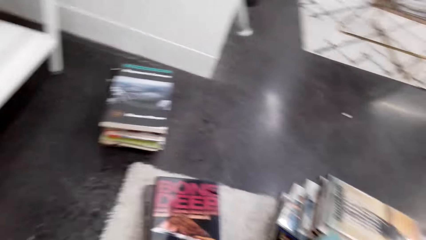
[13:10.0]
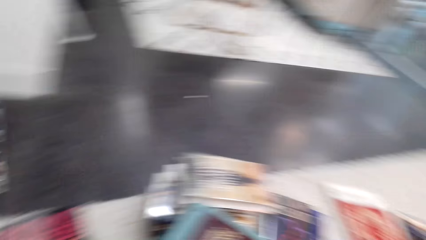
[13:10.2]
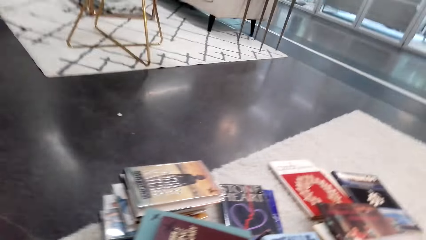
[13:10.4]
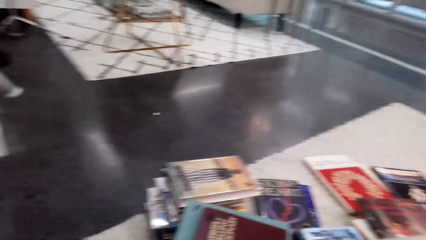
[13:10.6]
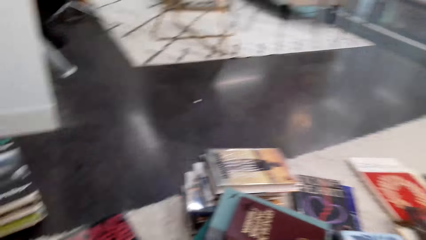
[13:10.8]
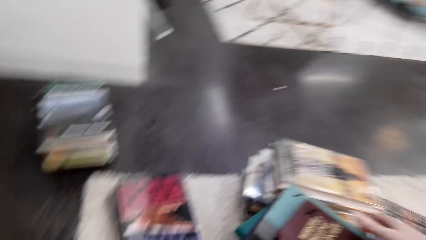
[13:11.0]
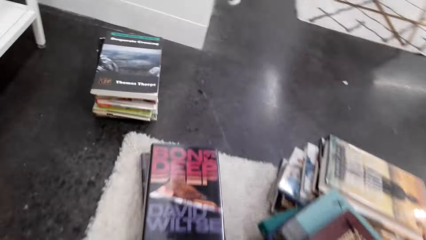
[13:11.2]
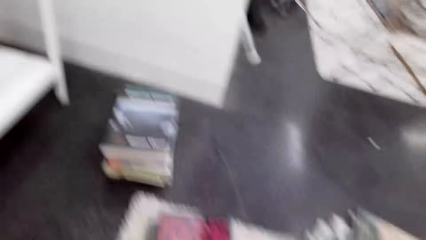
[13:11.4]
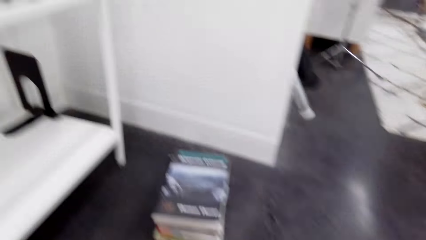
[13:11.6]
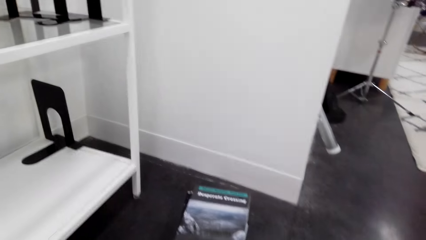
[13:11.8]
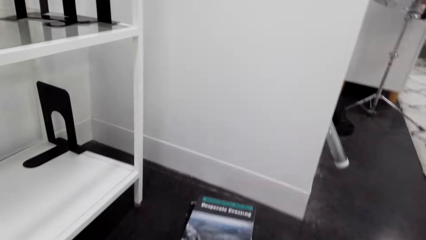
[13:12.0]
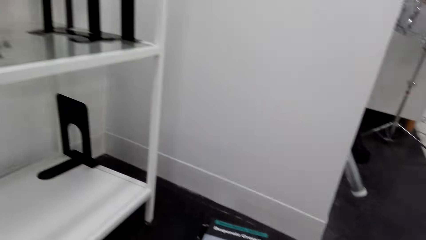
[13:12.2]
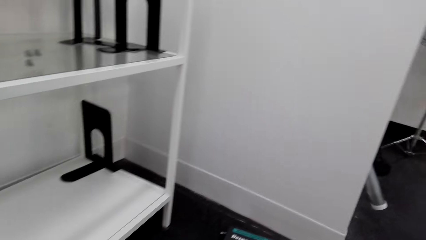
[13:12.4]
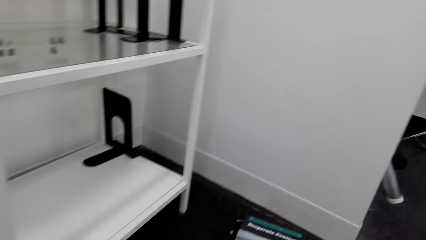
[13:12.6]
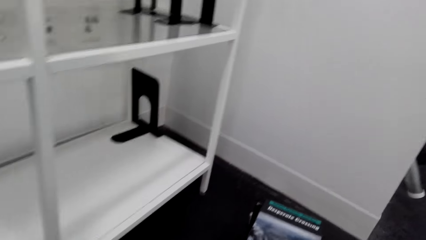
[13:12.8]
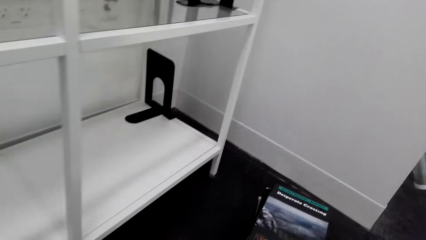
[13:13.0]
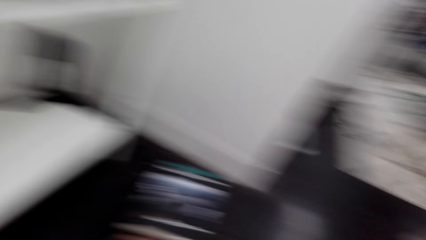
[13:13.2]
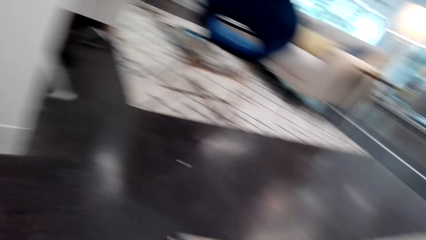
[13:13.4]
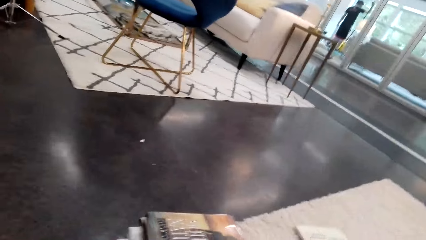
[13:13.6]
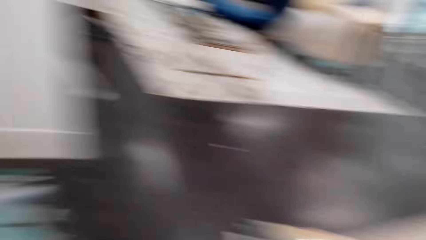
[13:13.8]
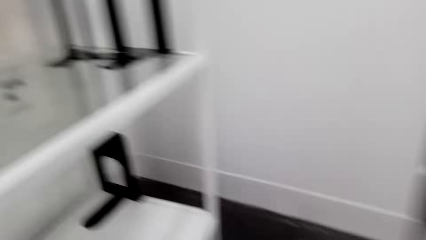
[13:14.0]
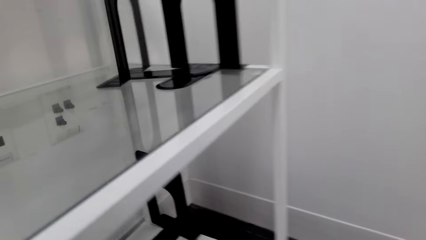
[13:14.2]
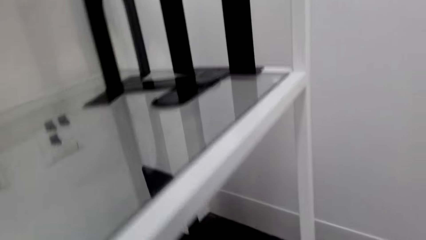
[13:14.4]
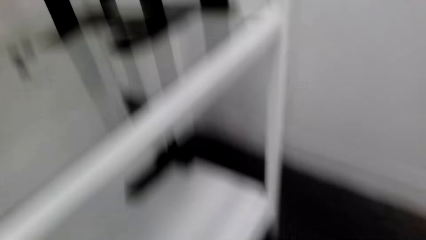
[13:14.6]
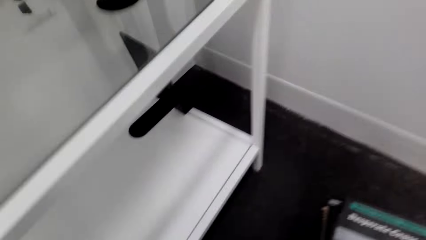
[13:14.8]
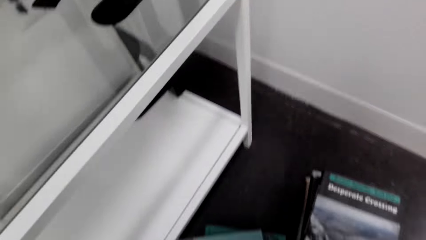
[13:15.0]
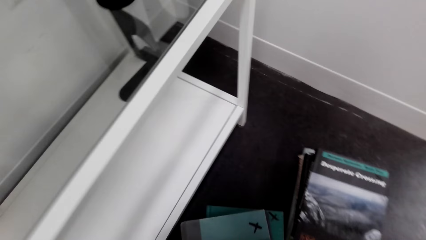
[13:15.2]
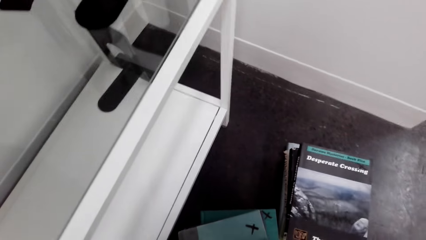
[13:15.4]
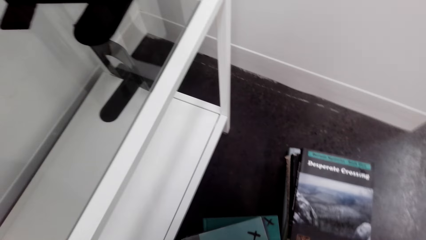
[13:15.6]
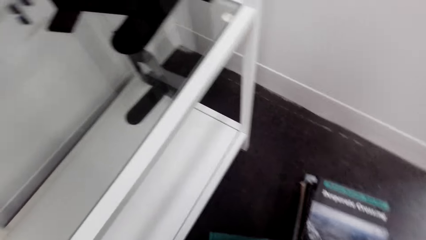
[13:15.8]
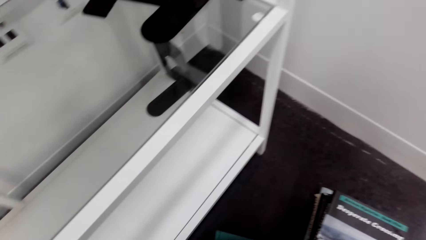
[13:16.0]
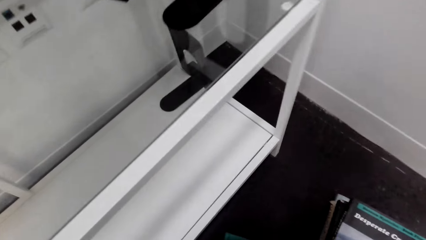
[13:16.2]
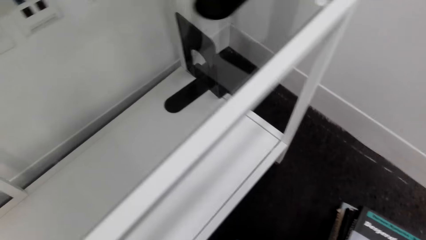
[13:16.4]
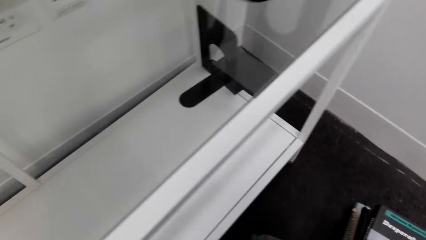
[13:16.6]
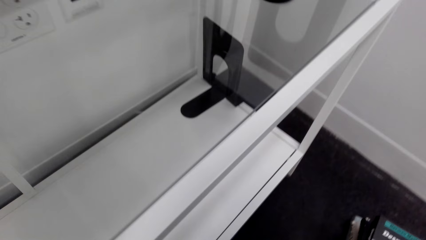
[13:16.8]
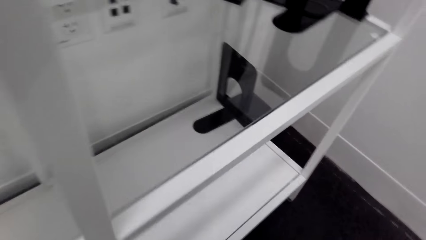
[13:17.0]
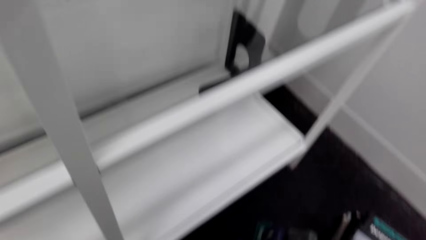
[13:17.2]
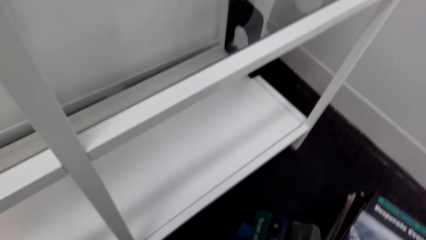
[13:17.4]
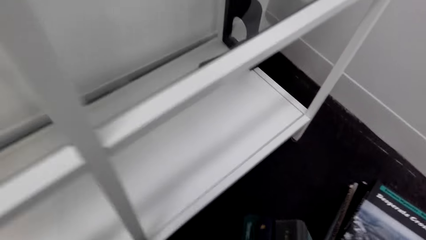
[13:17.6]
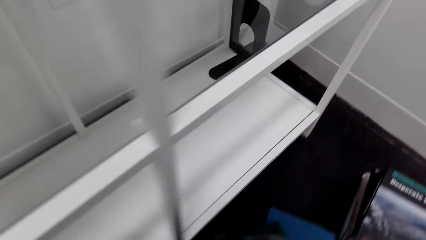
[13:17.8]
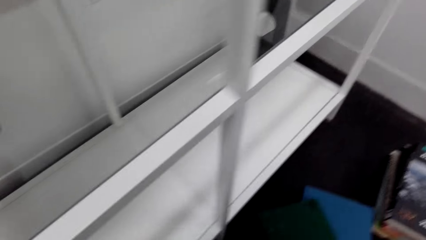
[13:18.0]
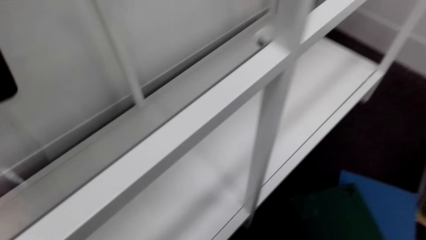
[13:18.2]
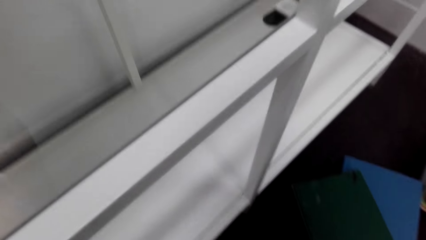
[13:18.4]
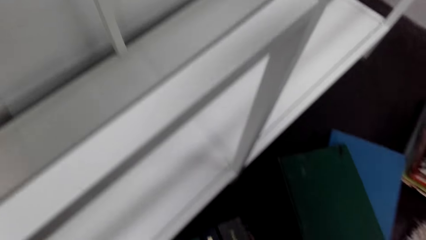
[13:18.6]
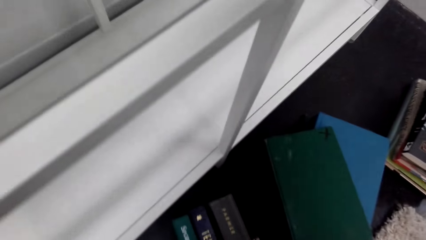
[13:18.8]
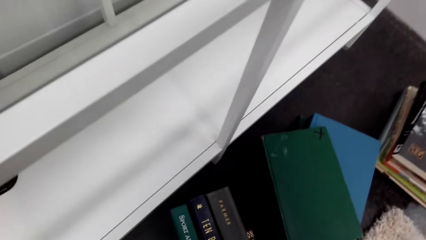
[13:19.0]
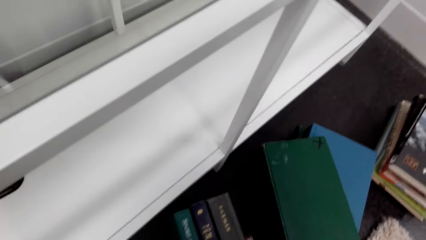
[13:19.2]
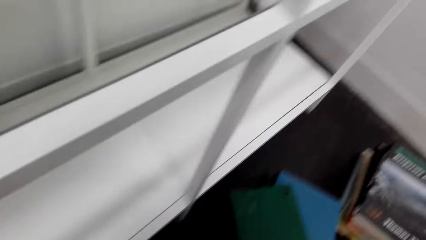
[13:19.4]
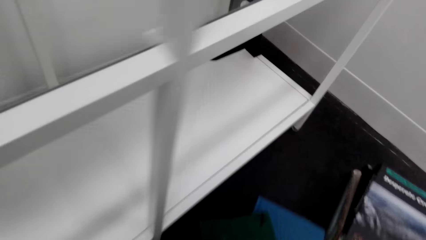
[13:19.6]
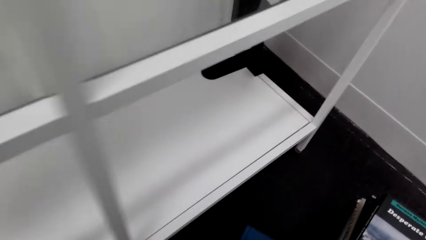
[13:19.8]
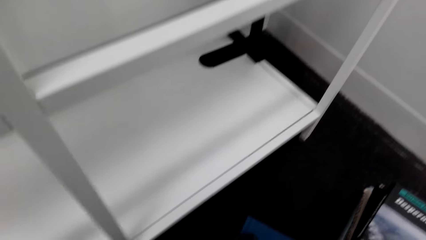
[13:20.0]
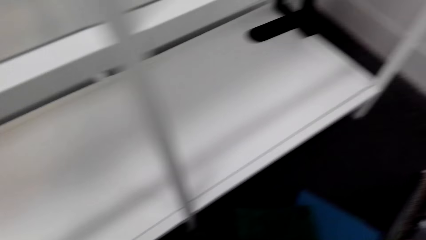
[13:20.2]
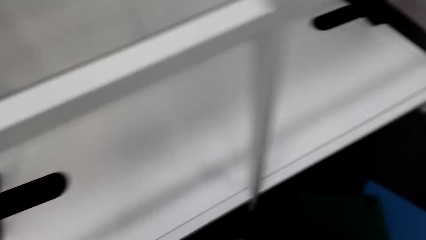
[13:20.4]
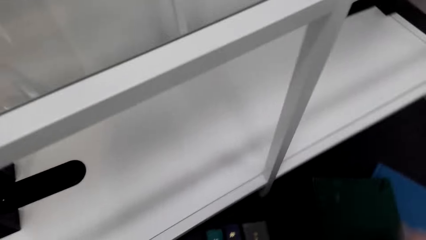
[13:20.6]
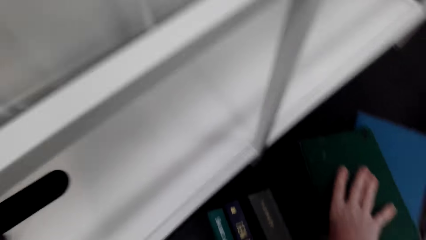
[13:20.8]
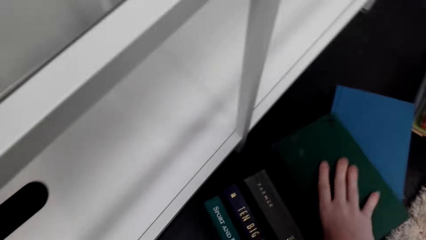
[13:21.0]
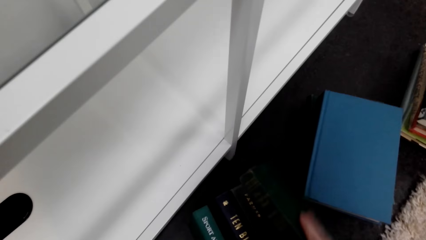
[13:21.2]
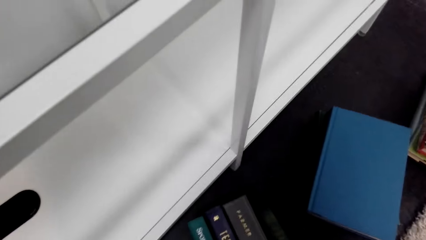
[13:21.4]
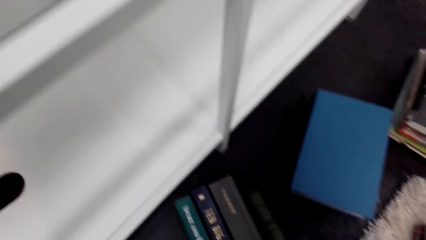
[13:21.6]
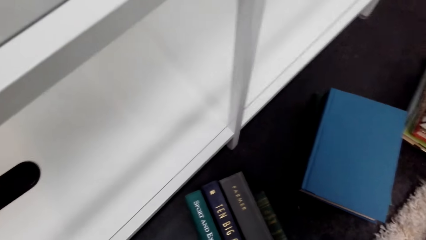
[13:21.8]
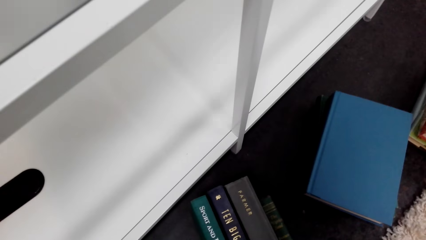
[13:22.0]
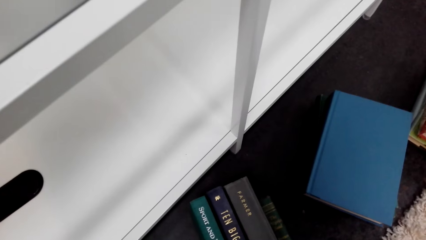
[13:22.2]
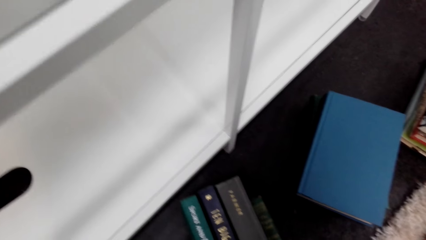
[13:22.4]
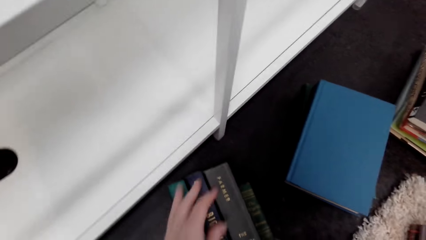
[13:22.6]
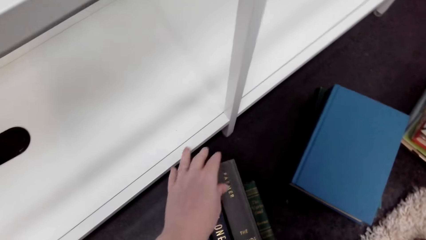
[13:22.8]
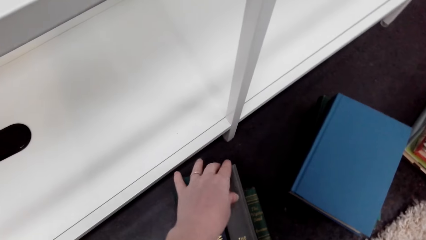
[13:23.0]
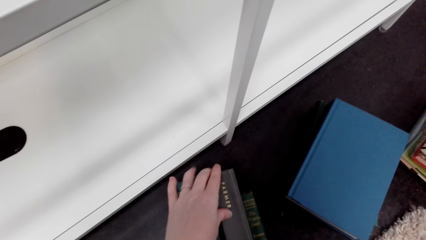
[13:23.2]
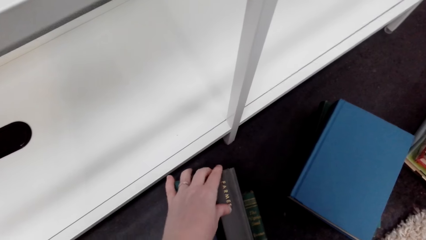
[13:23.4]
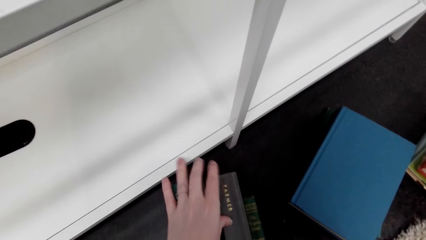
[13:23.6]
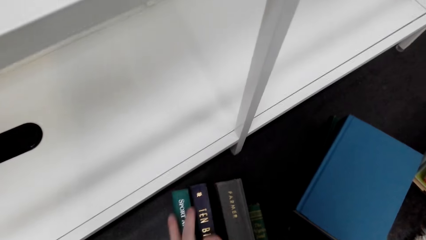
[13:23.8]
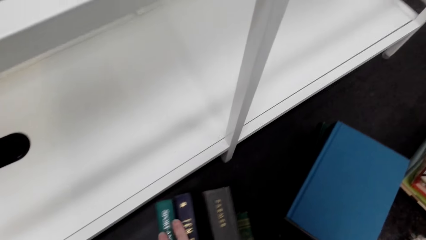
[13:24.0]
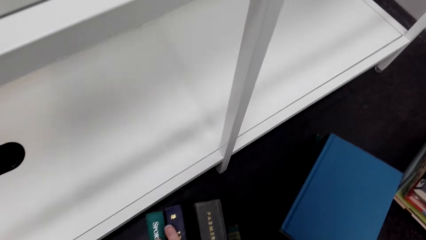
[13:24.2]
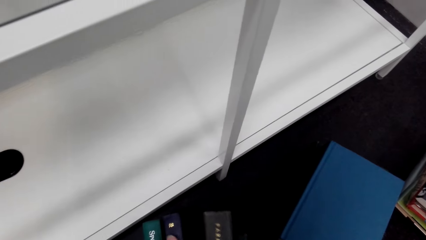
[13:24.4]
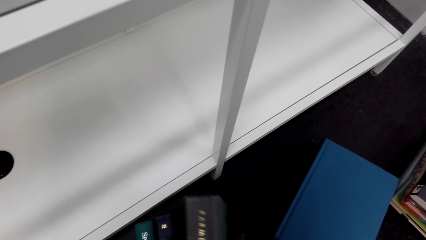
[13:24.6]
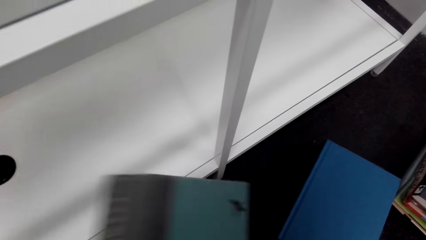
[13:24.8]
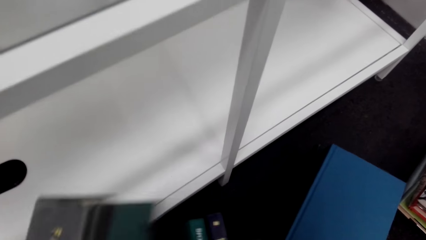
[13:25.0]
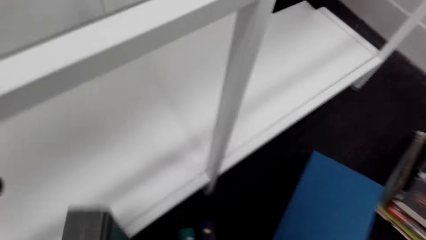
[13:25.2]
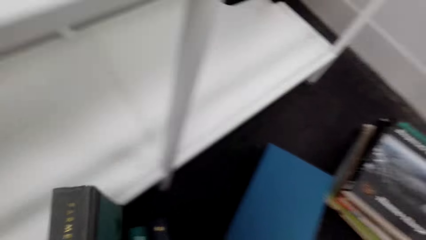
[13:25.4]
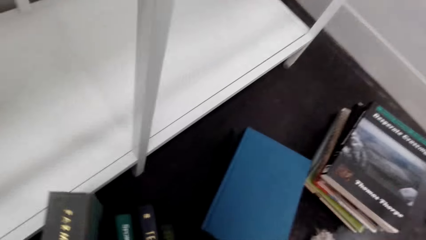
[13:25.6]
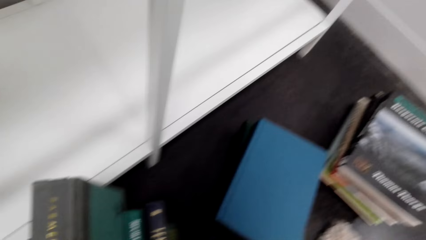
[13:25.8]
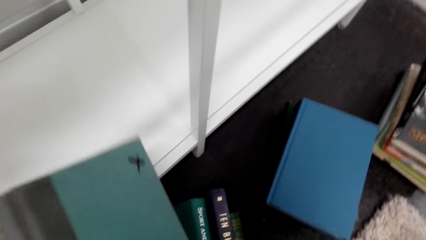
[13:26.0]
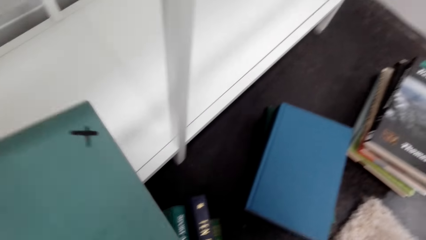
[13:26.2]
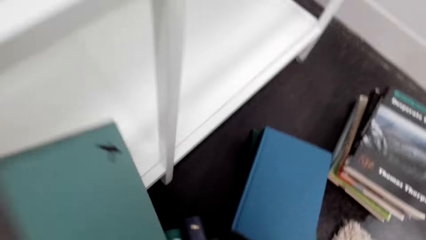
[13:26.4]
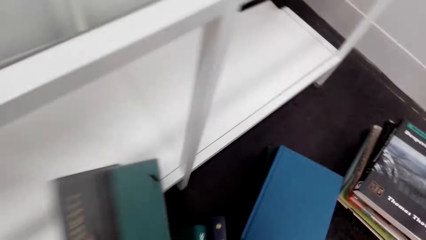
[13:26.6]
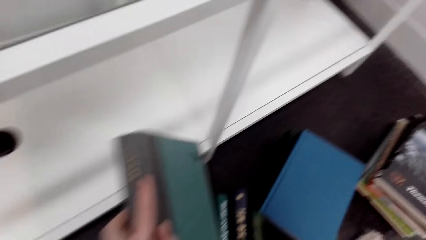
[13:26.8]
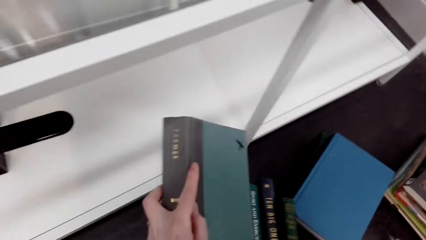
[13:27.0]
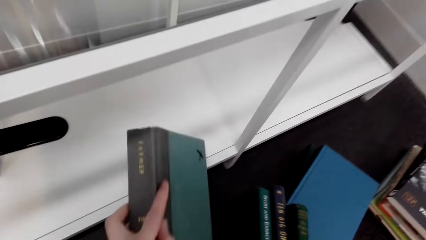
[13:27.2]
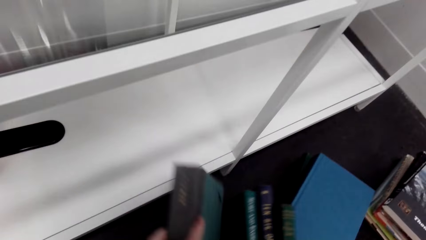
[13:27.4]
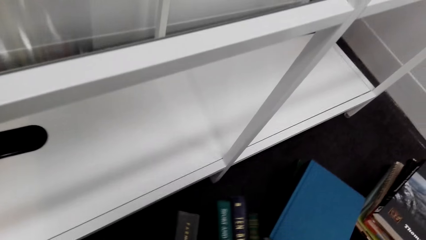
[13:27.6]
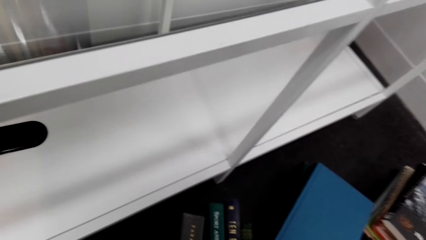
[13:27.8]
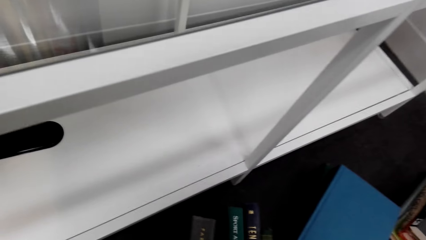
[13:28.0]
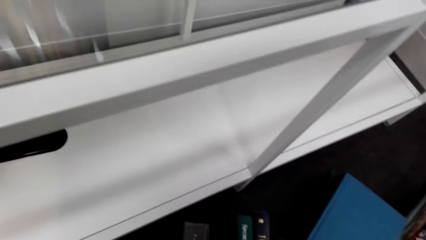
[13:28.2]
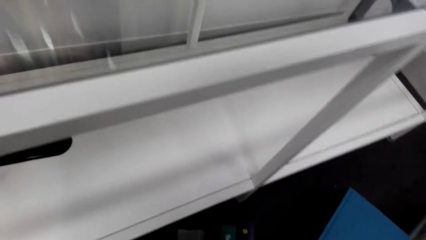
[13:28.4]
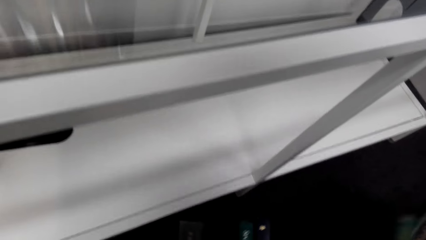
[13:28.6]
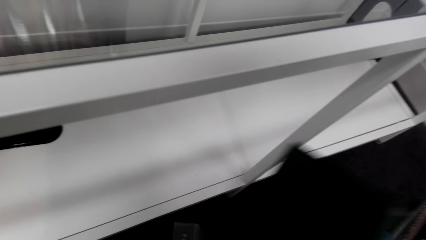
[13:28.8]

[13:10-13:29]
The camera wearer looks around the room. They arrange the books.
